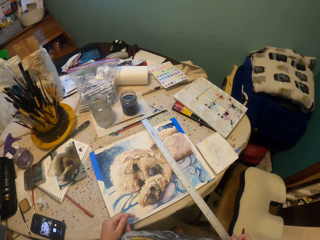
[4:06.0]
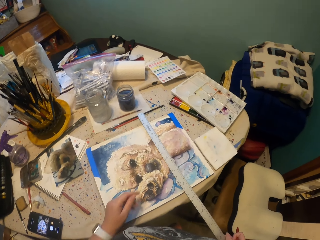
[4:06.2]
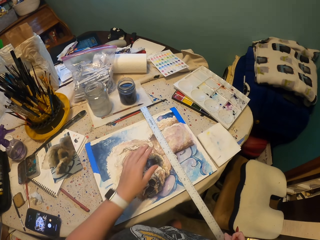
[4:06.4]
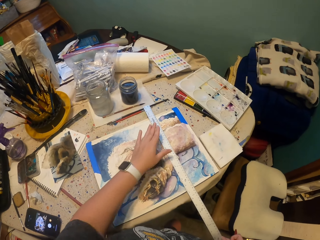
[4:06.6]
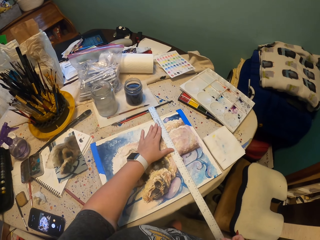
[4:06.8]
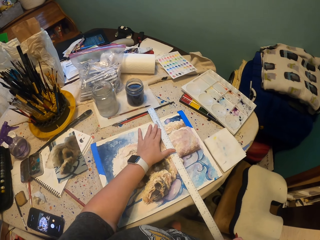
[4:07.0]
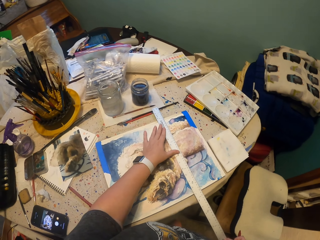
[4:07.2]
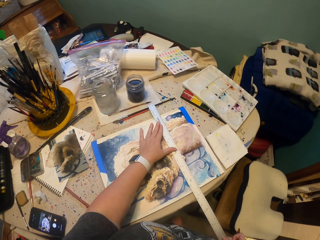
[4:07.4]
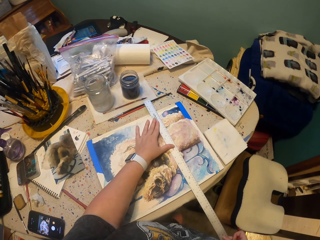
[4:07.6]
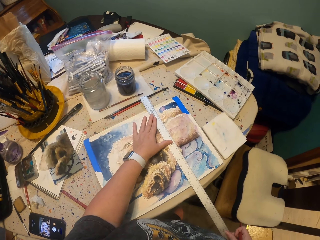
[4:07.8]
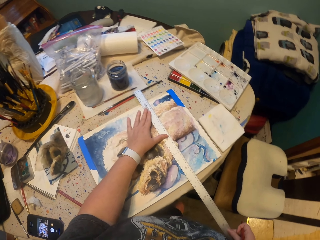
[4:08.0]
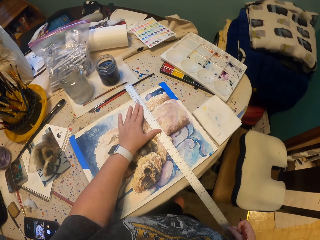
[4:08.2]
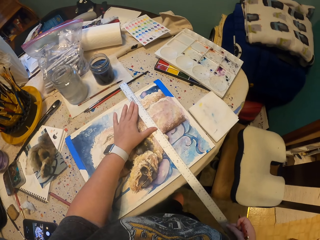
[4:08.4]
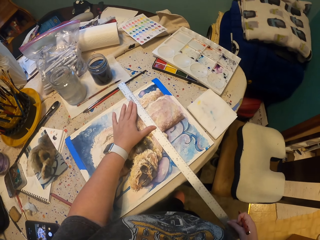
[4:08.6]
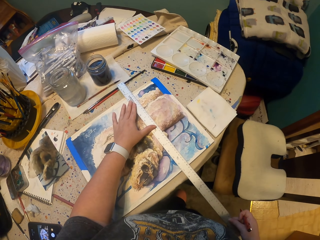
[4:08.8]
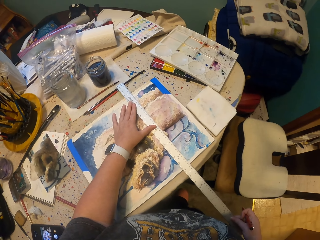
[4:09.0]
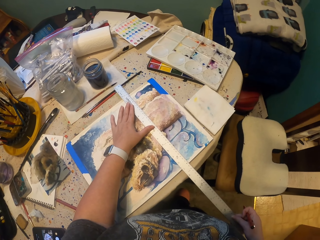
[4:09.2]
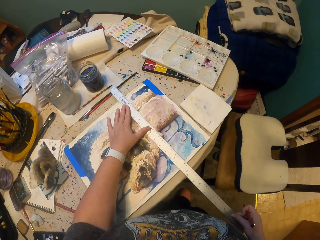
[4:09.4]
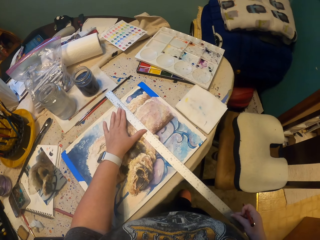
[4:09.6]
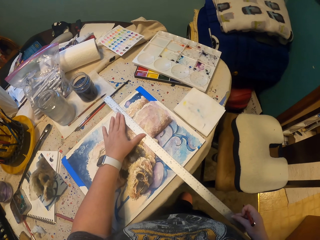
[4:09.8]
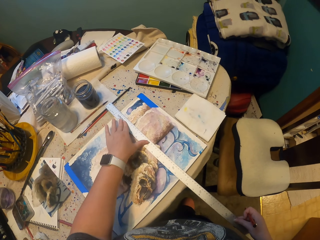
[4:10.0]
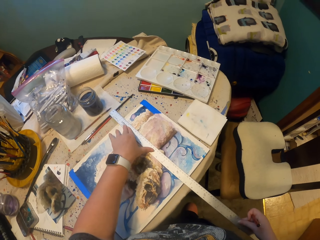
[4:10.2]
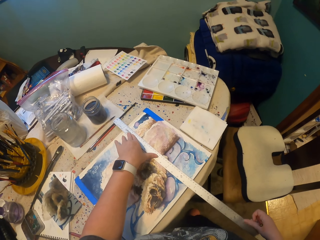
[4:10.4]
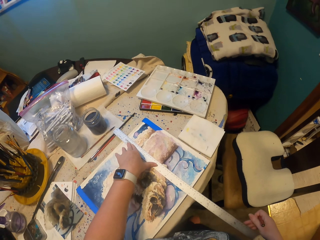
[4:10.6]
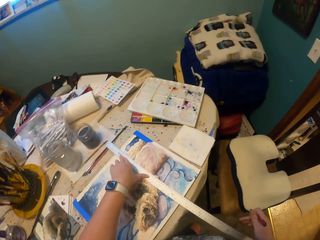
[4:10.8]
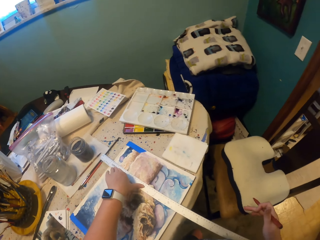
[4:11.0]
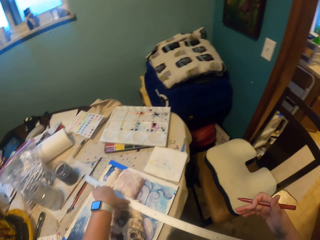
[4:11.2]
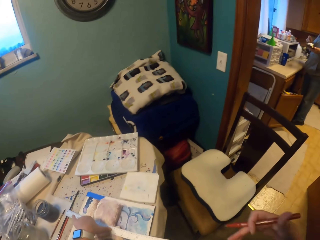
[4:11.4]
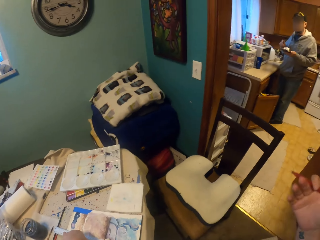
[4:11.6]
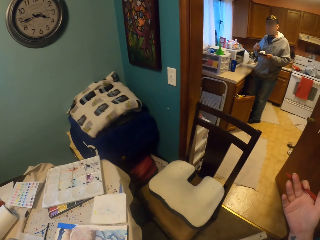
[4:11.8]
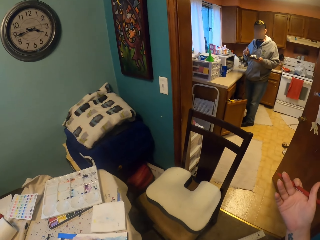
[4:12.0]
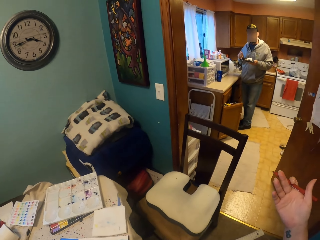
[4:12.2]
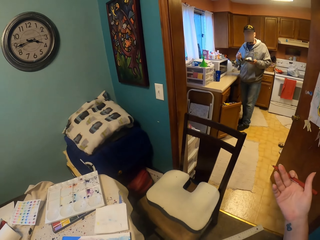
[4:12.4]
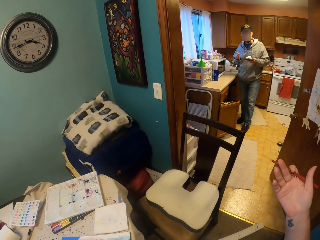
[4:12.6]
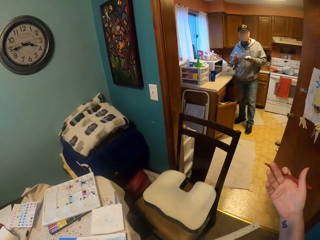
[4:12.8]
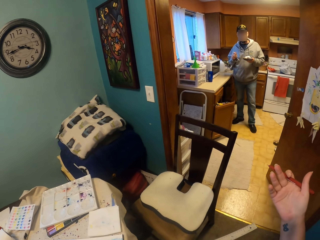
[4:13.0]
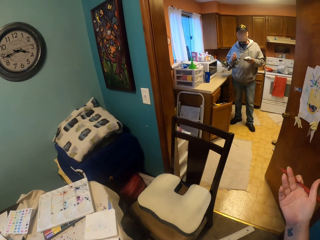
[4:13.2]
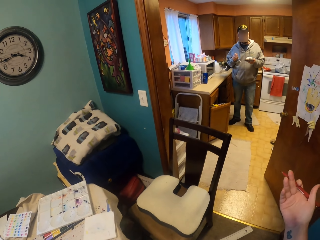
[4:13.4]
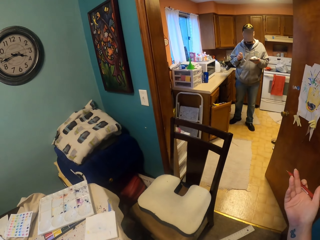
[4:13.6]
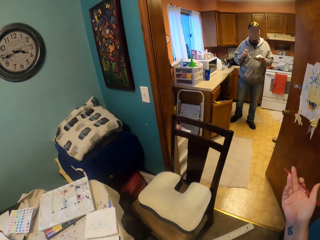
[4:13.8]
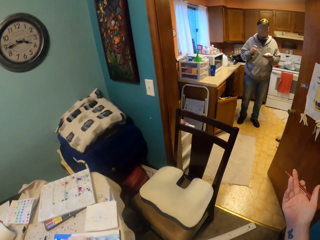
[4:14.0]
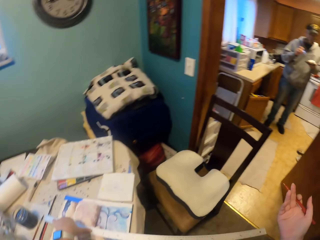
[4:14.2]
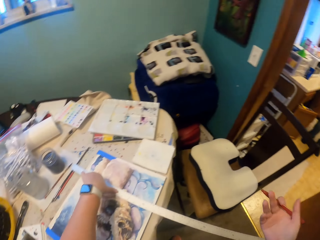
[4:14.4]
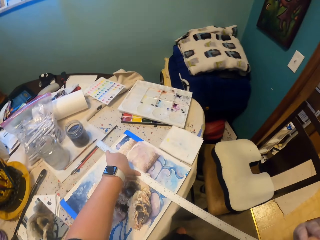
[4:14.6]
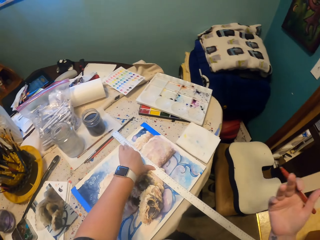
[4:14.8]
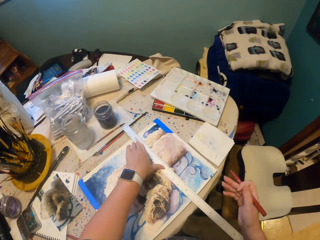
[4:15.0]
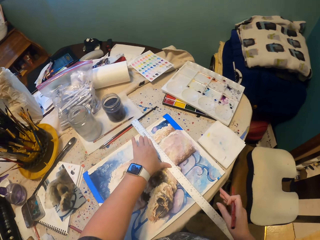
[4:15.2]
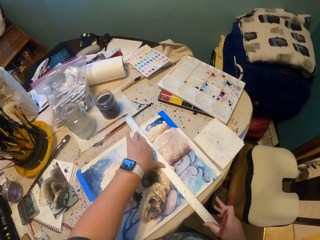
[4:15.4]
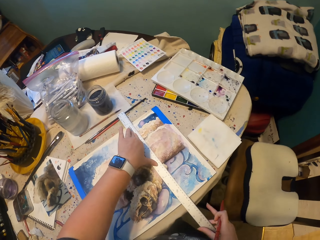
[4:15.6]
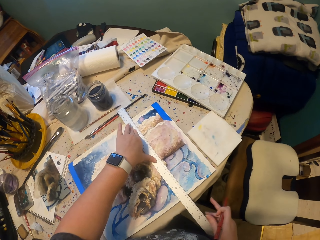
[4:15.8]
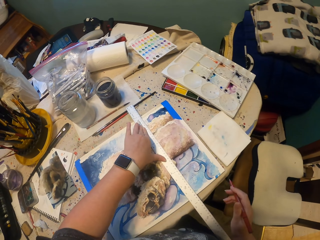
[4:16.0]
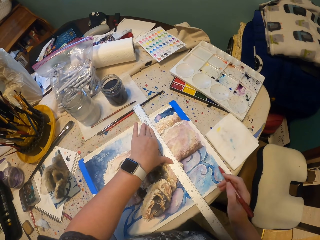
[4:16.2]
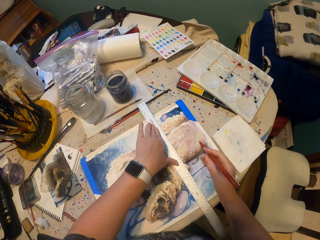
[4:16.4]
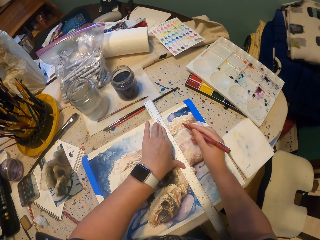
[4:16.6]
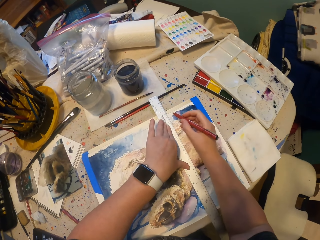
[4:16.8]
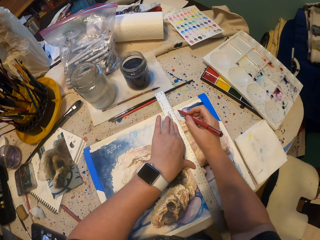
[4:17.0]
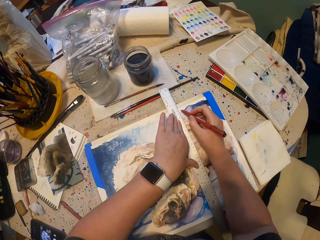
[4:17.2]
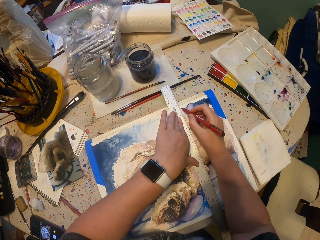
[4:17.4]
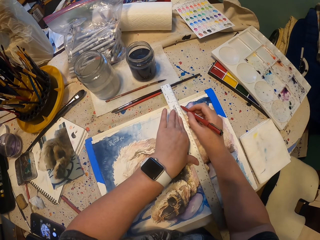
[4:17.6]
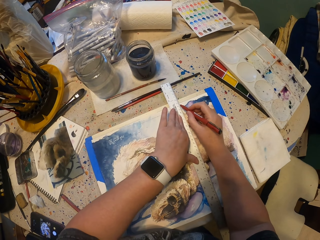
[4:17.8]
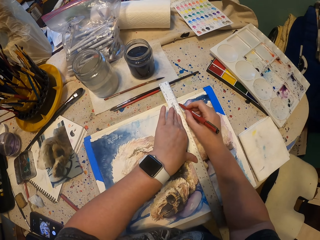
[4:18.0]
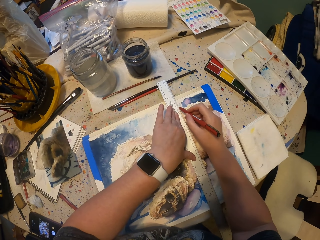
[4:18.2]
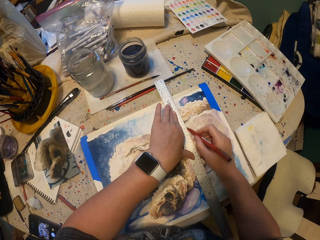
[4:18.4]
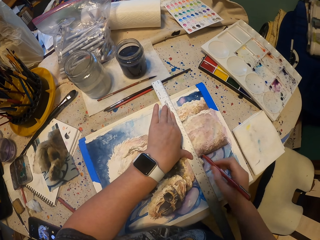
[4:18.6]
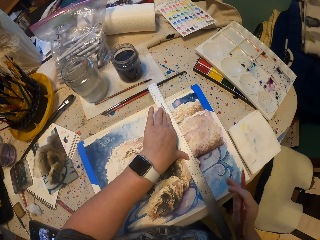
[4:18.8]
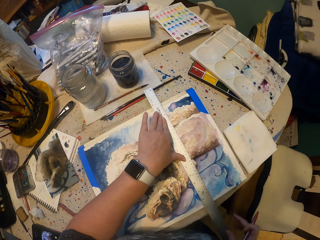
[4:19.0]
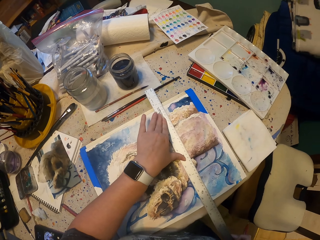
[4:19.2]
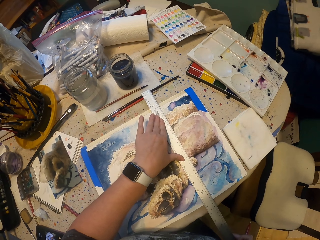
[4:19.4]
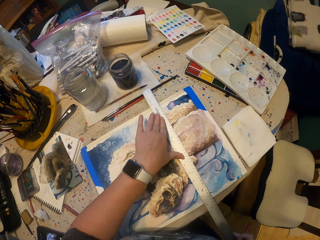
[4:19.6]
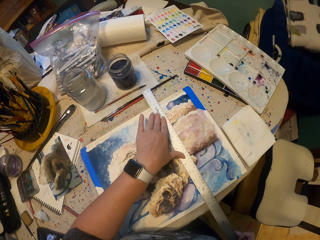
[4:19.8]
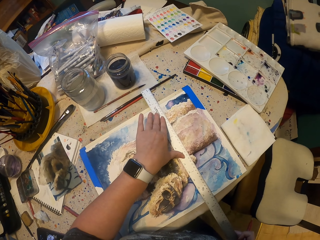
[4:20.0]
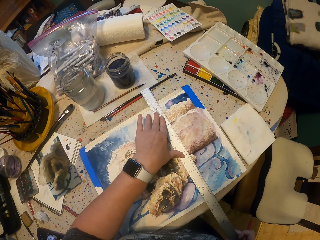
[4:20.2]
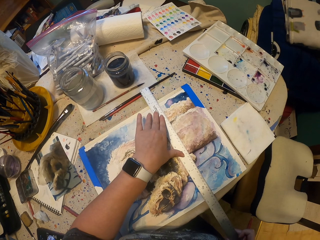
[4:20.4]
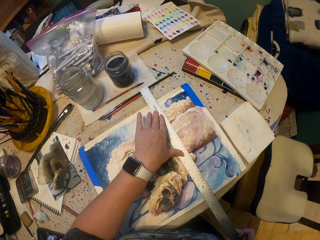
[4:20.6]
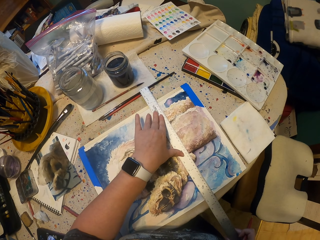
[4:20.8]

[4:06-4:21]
The camera wearer places a ruler on the table. He moves his hands. He converses with a man. He holds the ruler. He puts a mark on the picture.

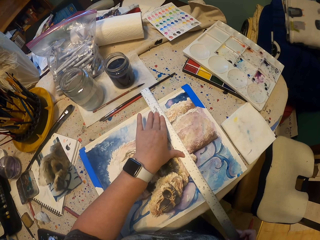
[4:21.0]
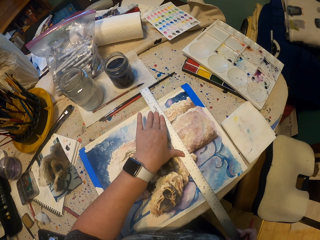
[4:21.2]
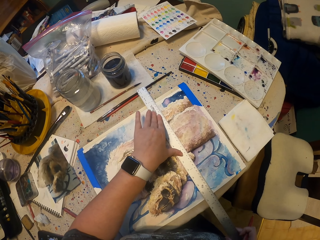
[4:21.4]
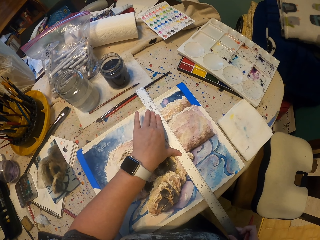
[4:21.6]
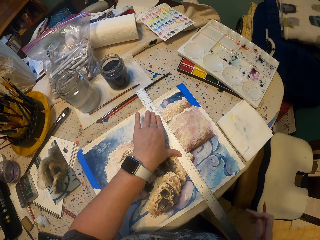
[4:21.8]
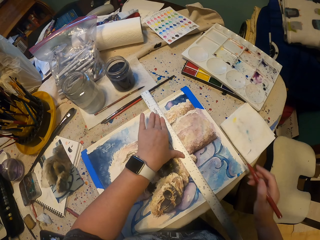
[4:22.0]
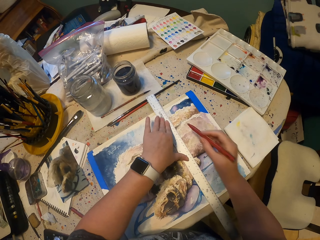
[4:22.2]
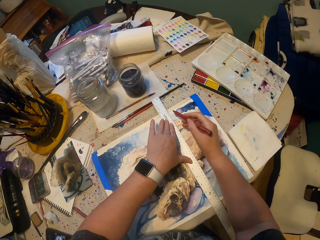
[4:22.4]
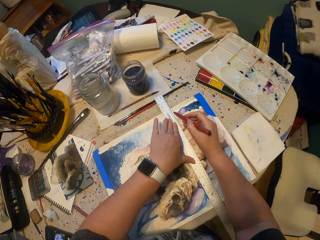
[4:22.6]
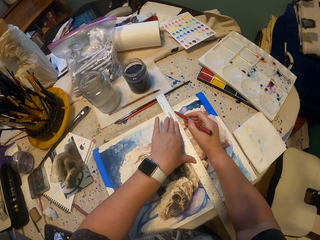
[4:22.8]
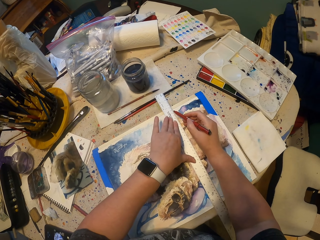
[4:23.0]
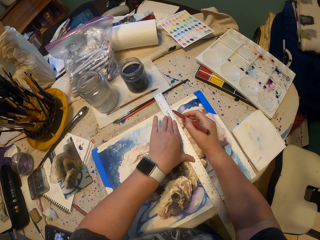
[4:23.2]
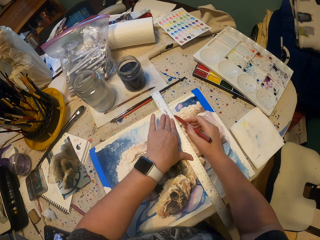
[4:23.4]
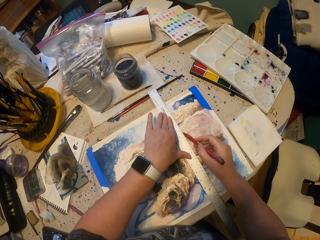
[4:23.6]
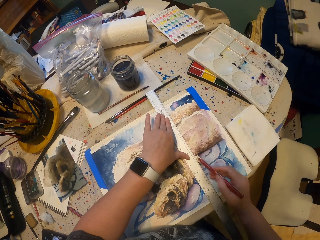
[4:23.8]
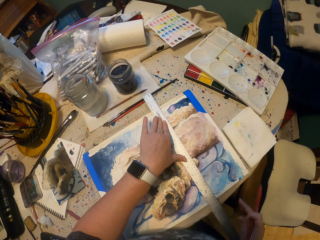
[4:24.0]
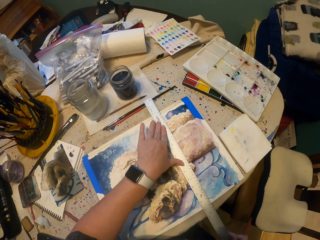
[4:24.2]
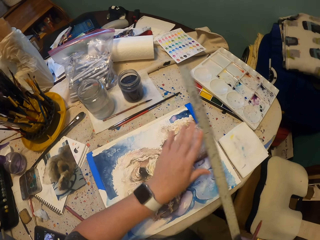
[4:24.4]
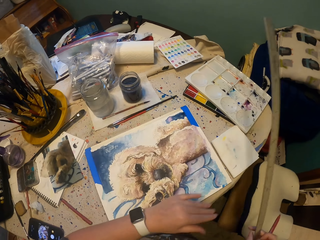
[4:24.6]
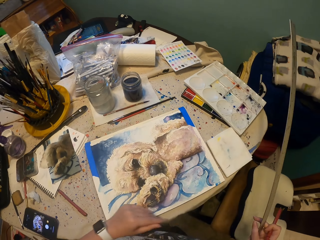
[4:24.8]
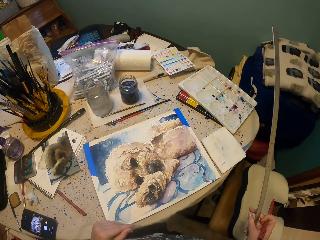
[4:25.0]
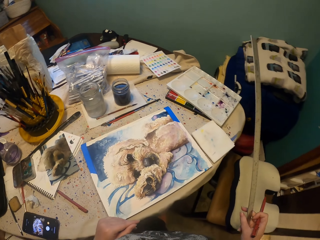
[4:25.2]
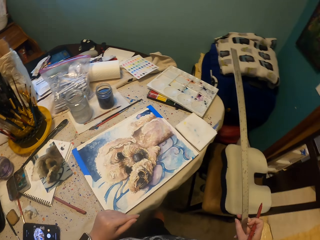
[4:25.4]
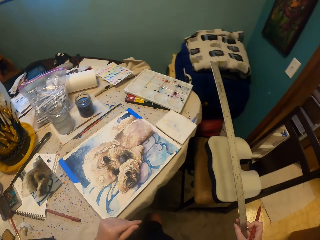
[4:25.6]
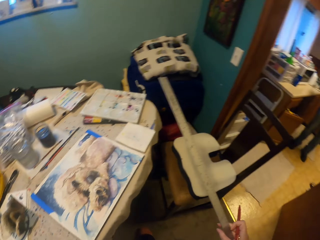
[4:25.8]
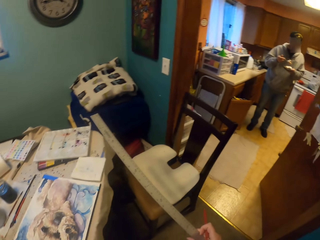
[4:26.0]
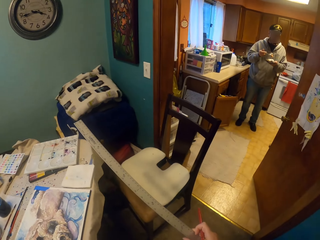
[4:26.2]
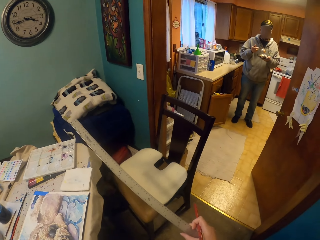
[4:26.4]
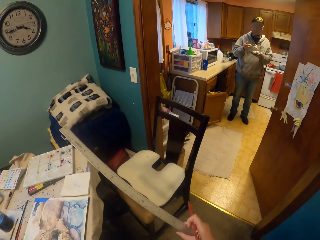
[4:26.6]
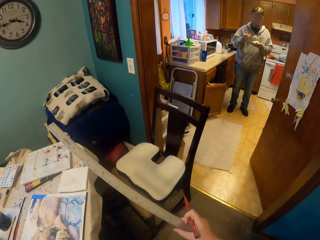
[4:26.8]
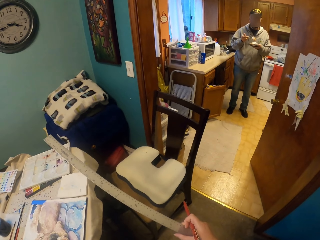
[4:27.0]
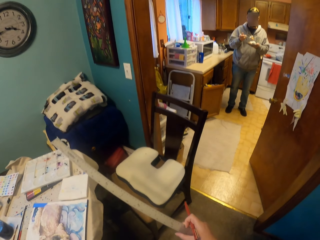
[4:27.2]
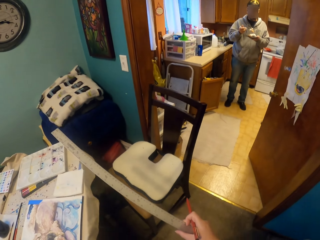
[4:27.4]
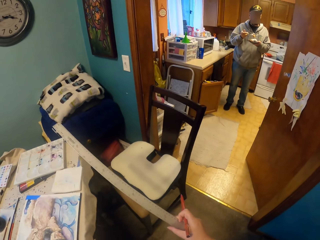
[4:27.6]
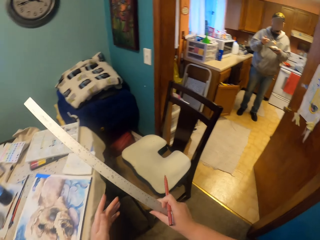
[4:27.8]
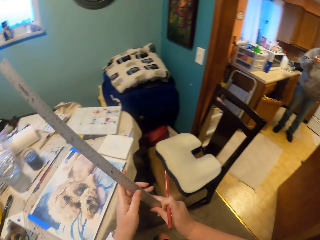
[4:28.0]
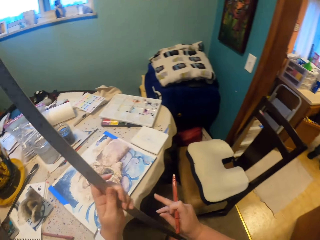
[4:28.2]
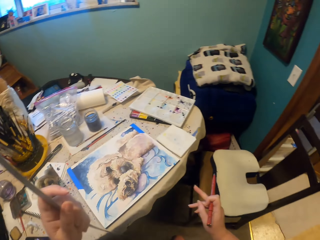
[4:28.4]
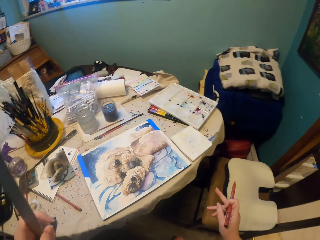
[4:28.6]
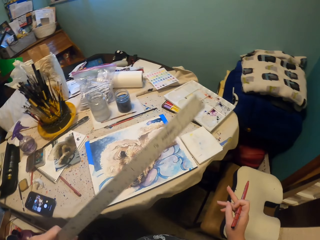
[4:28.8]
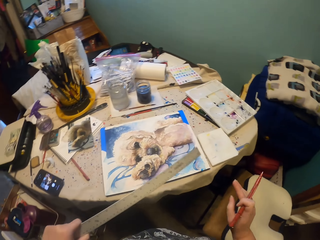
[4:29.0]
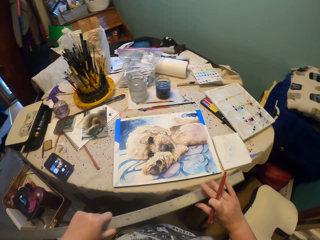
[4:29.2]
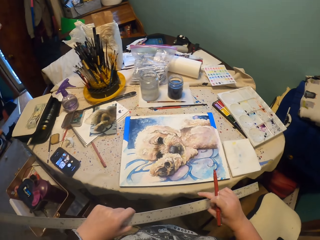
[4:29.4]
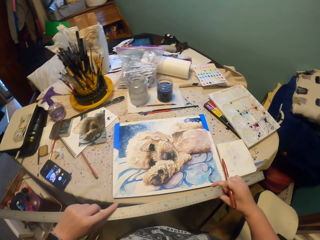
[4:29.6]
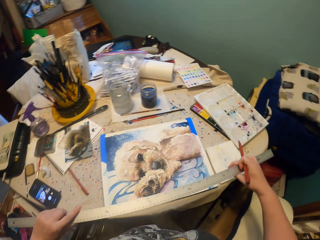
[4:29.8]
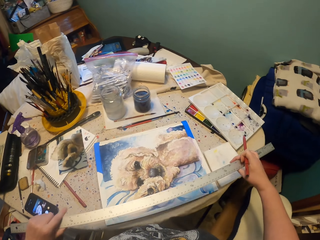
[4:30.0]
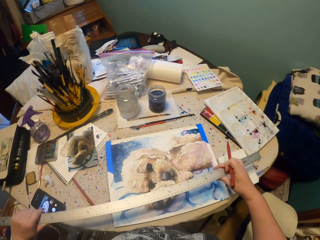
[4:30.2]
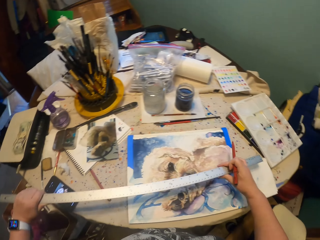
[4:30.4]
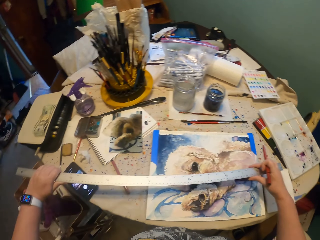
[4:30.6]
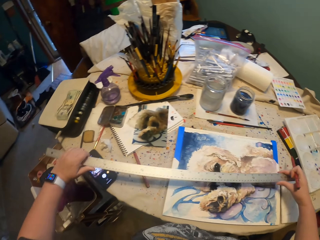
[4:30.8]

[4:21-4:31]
The camera wearer draws a line on the picture. They hold a ruler. They remove the ruler on the drawing. They look around. They talk to a person.
